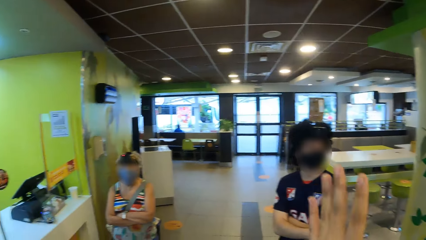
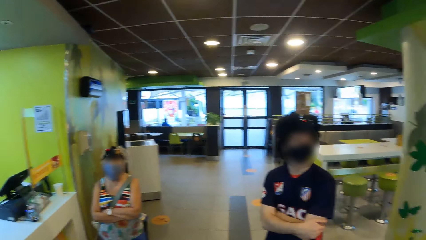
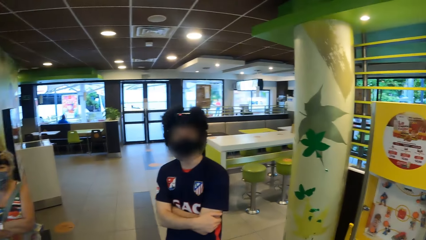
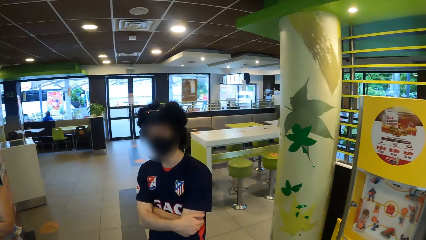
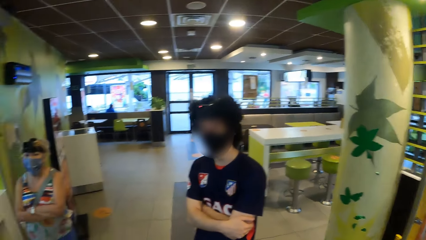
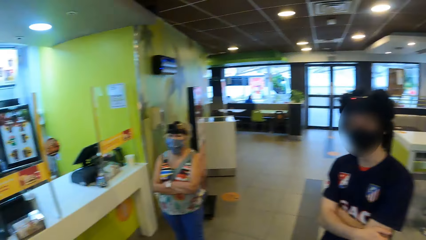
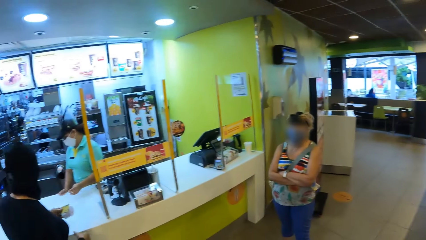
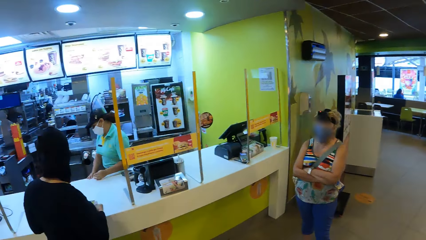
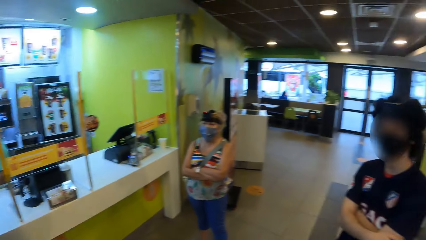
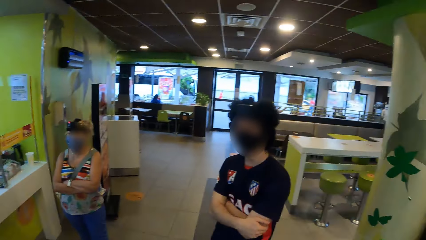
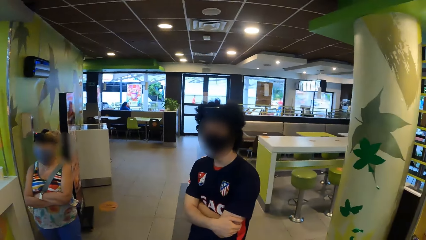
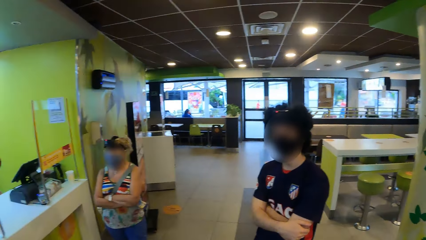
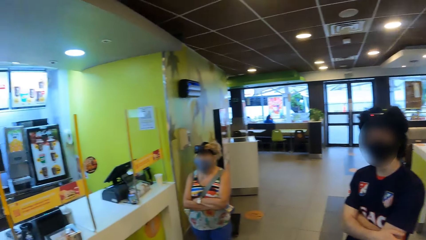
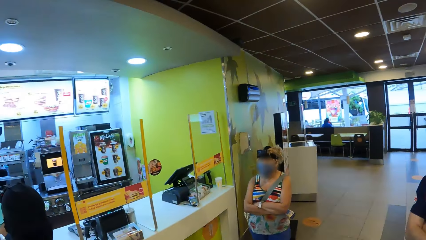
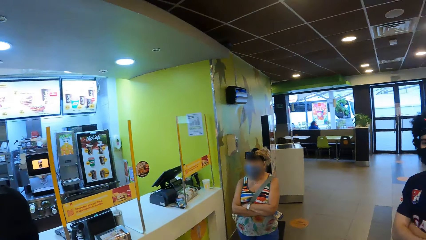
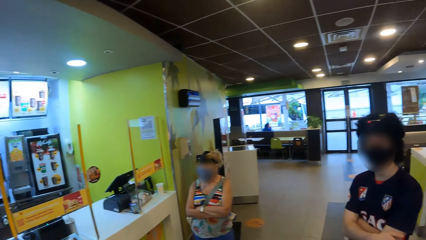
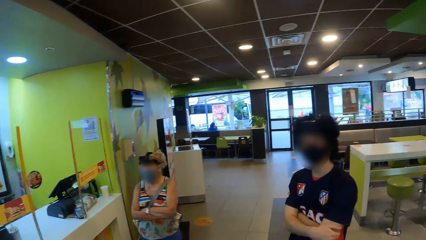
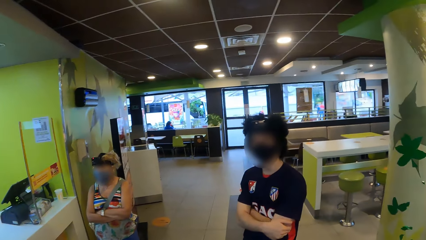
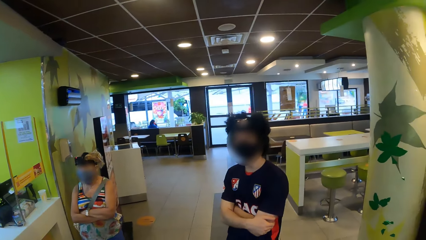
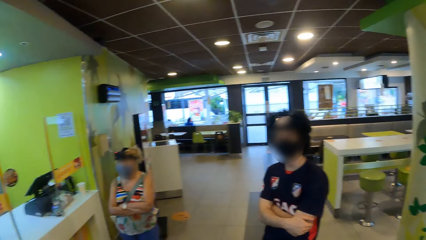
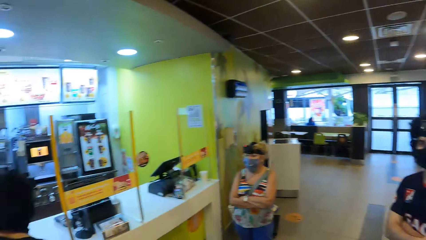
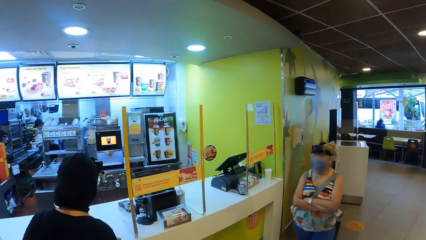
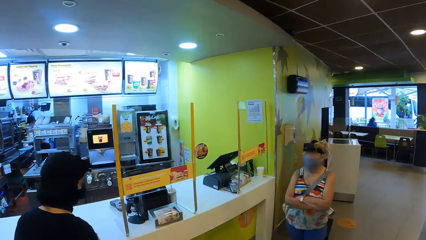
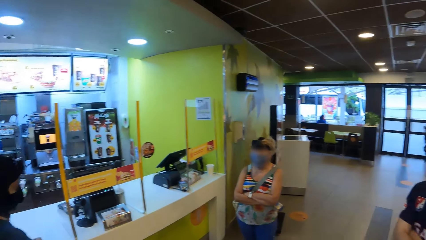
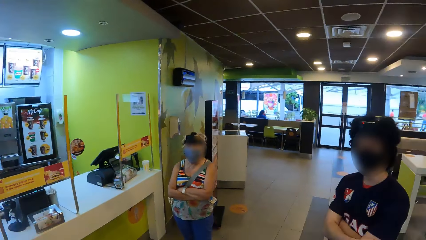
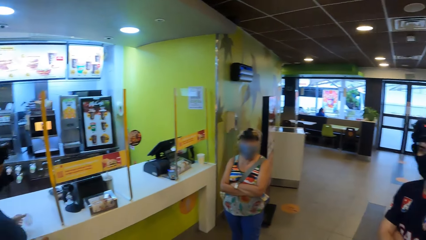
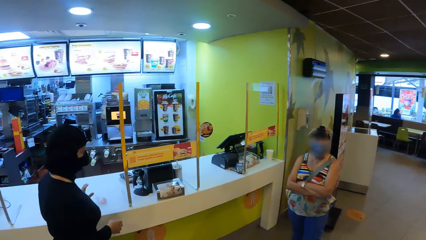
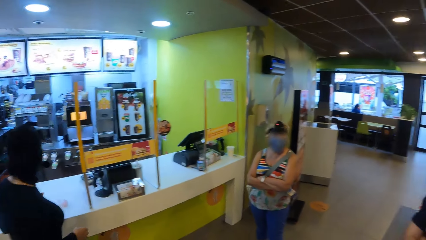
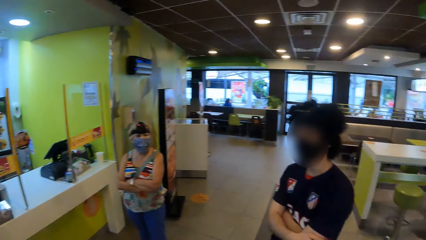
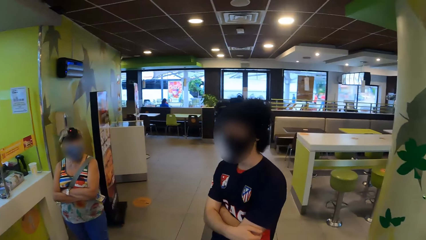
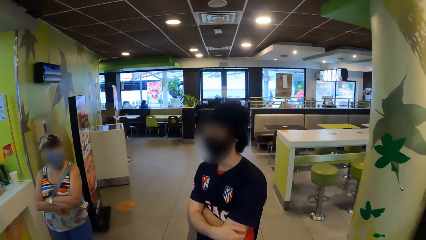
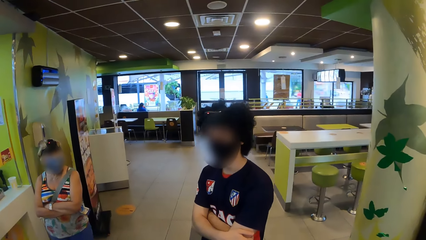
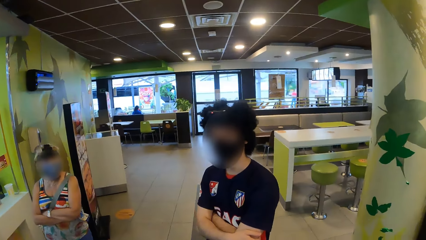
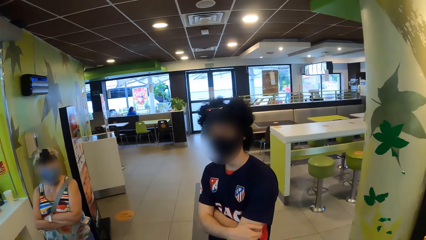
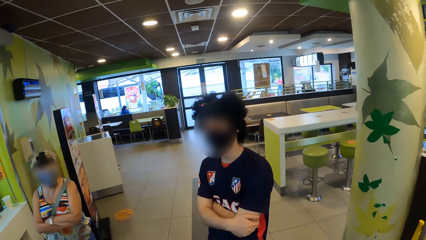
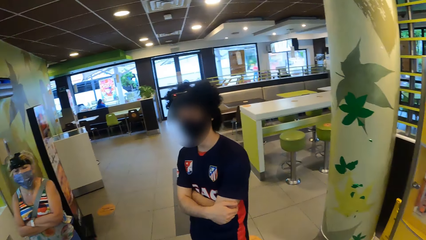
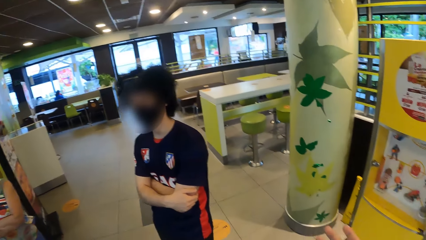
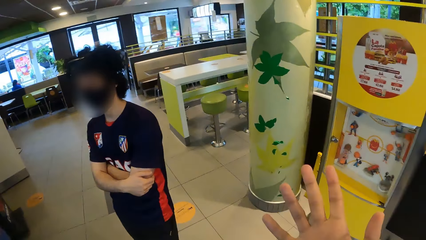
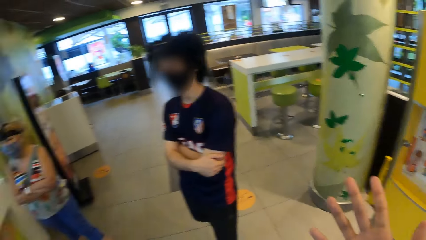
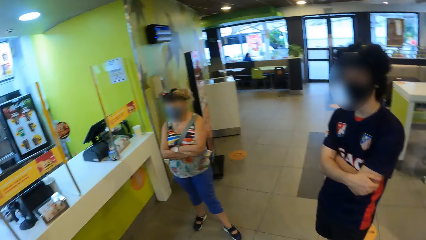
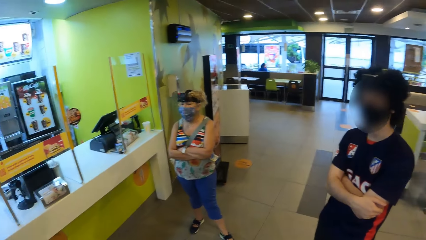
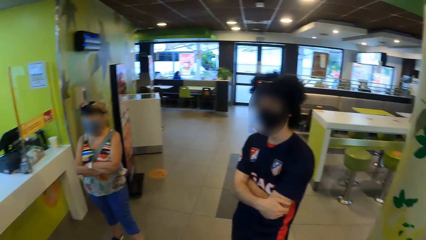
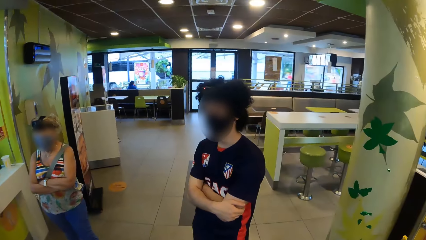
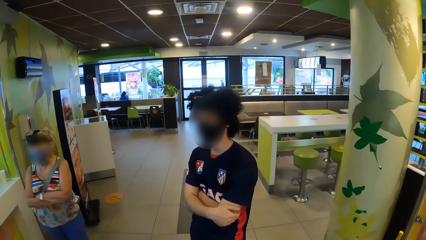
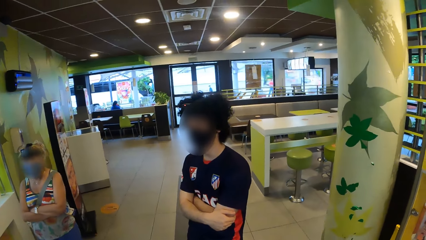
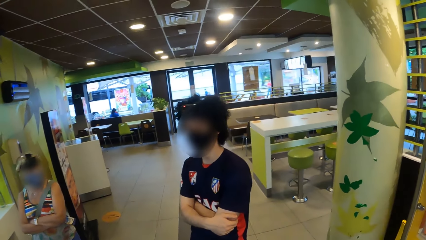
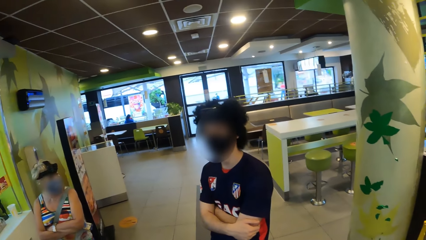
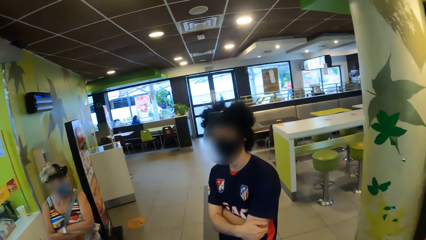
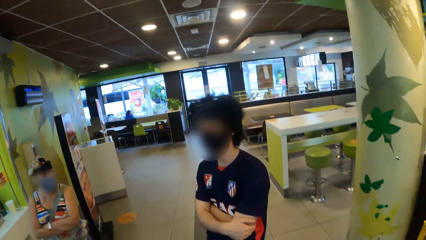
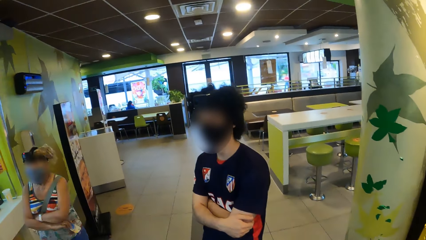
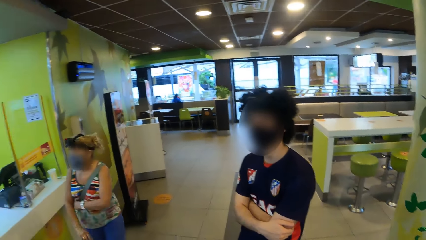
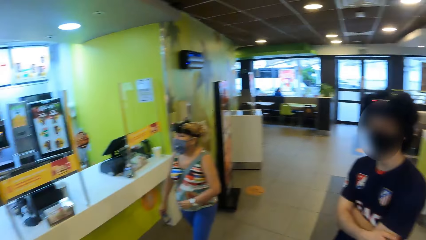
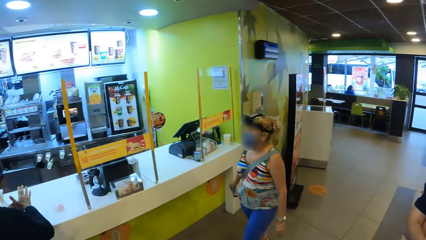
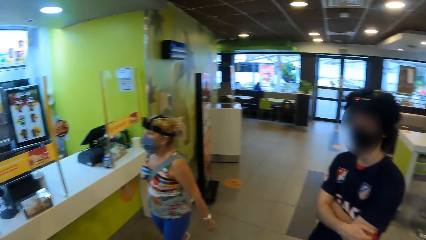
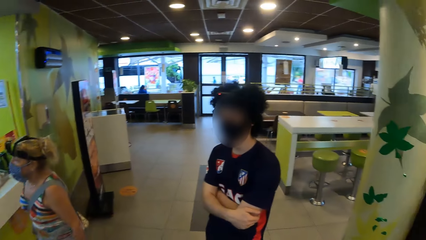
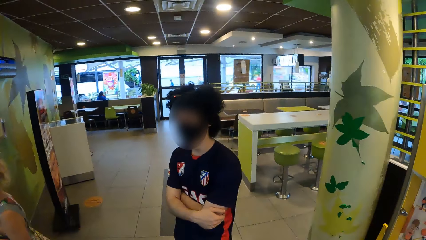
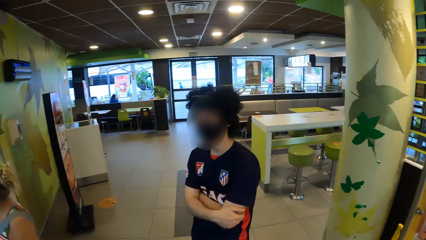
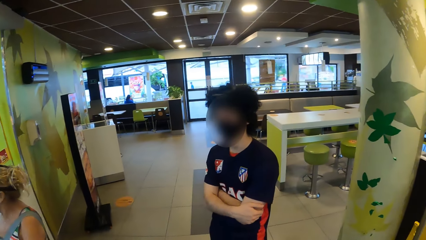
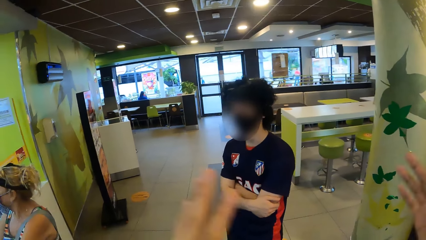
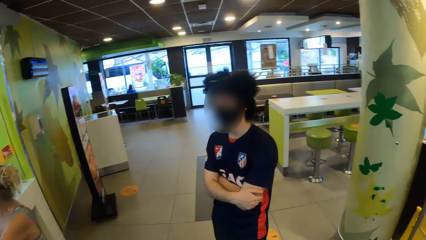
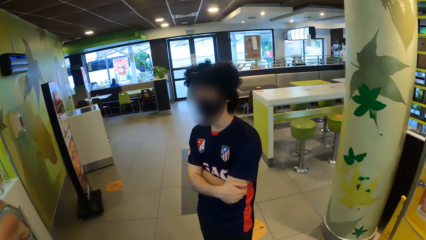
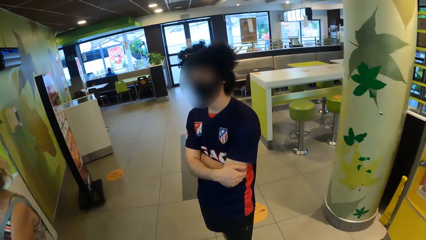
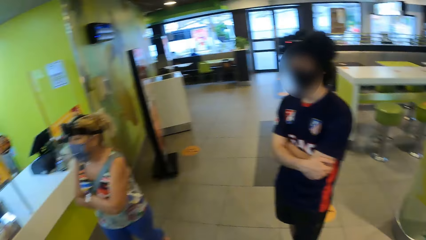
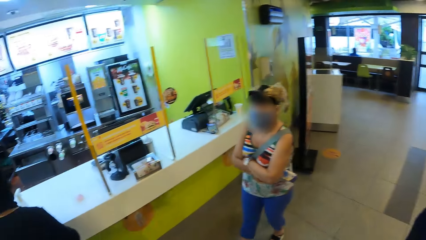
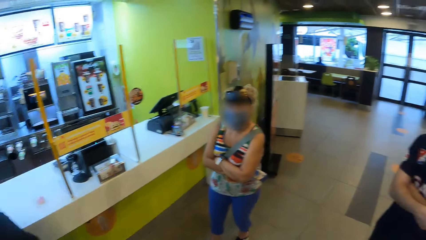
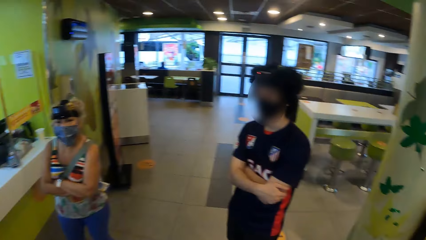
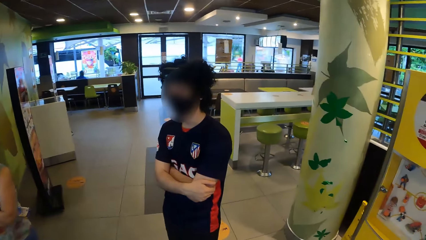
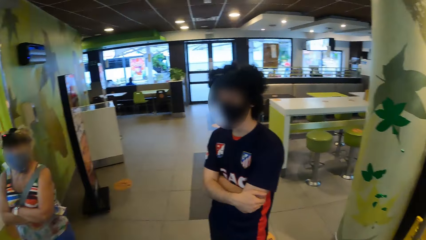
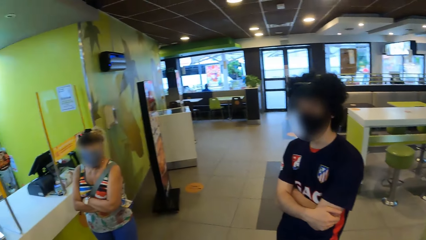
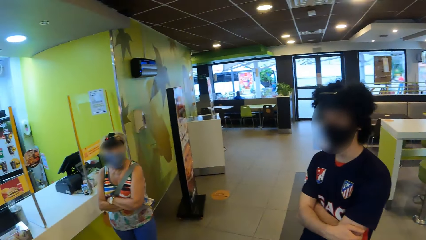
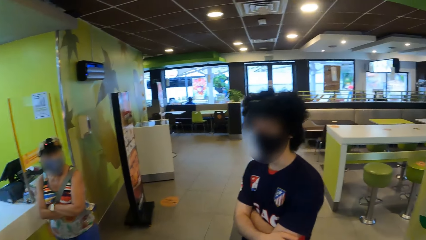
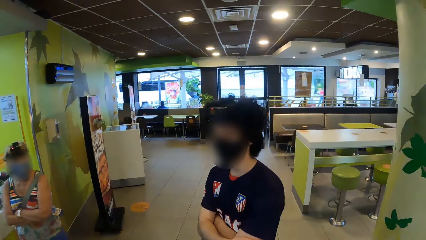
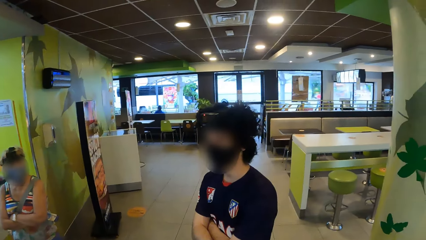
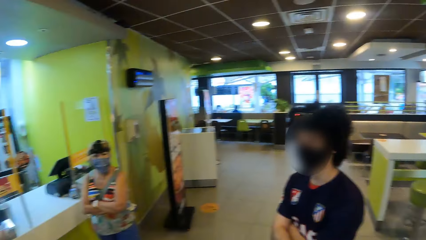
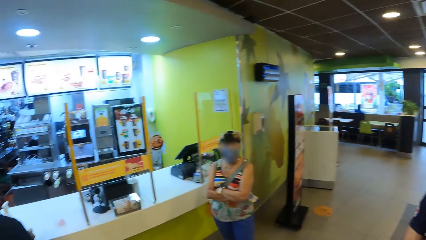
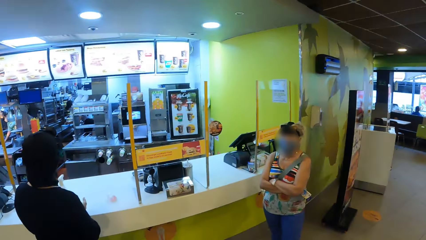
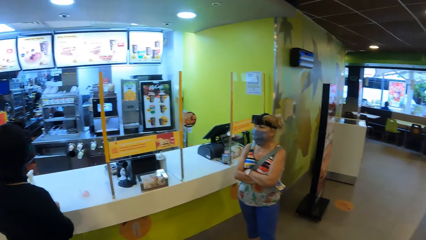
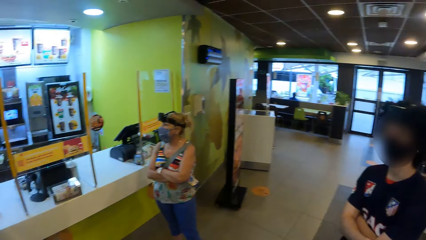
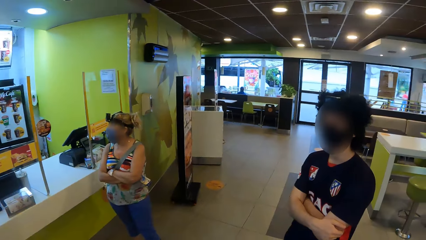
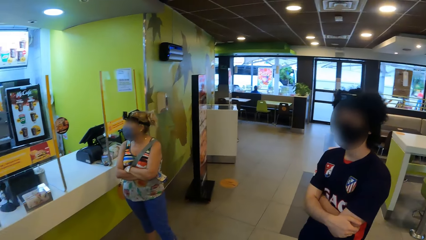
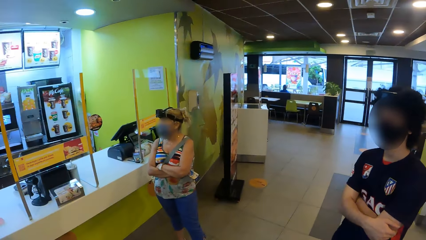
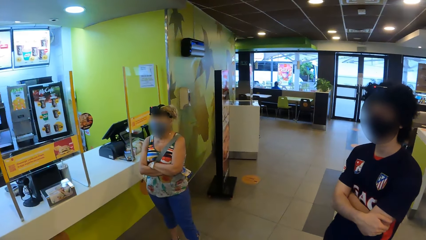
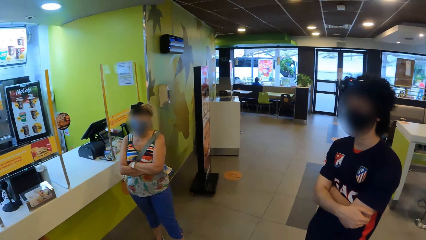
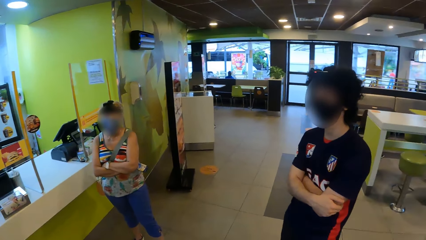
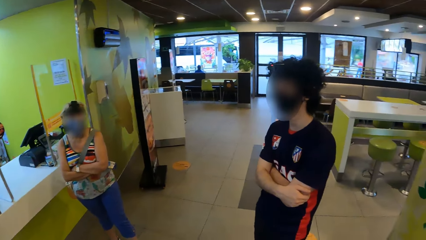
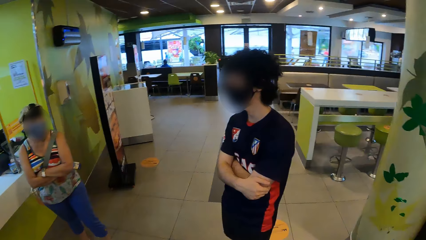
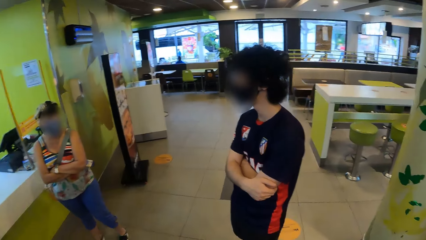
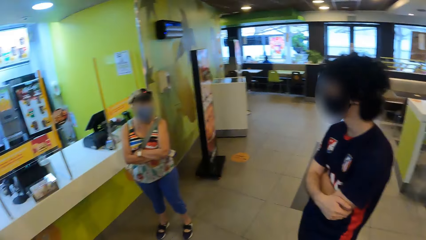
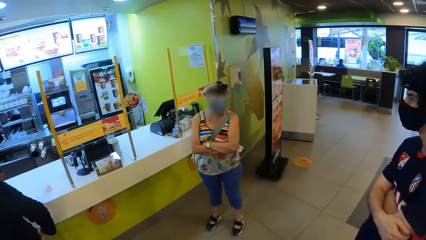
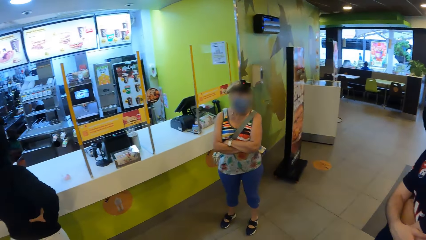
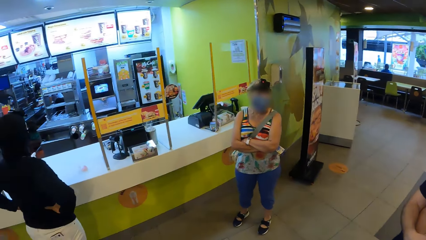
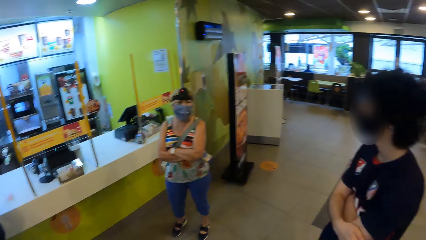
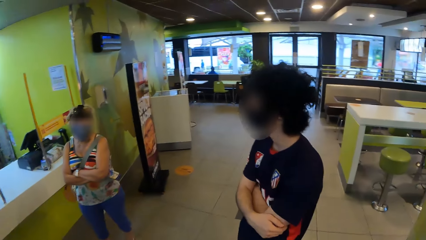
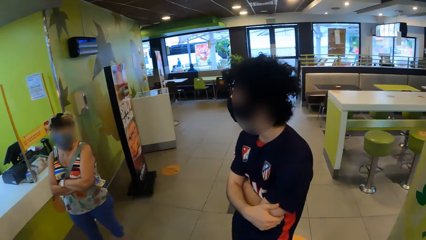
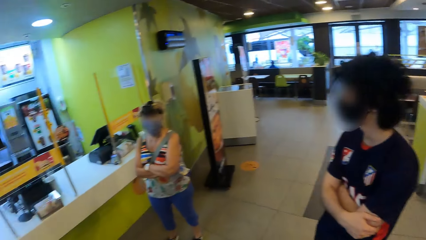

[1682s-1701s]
The camera wearer lifts up the hand. They look around and talk to people. They lift up the hand, do the hand gestures and talk to people. They look around.
